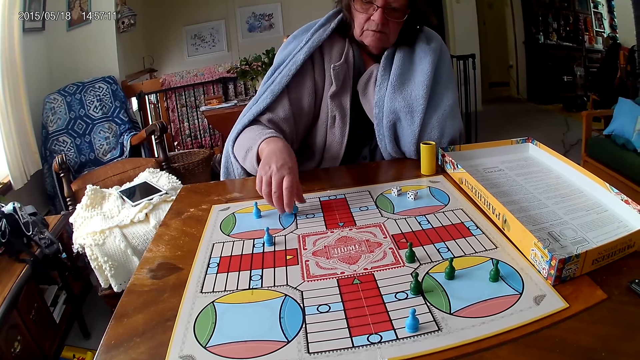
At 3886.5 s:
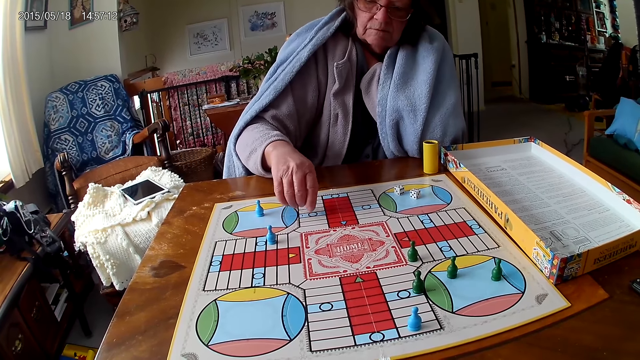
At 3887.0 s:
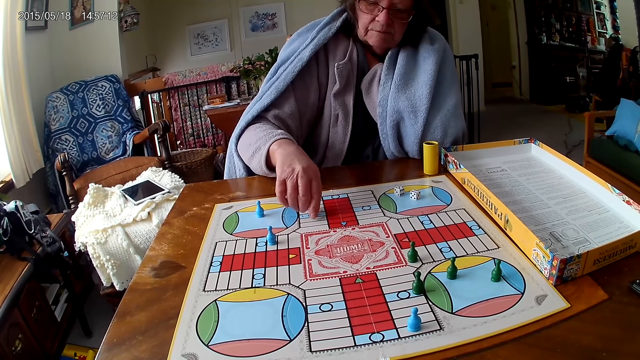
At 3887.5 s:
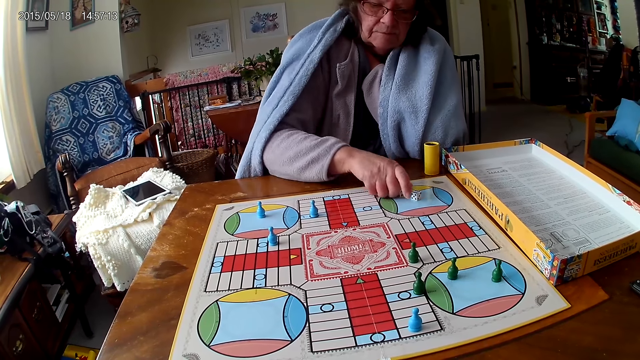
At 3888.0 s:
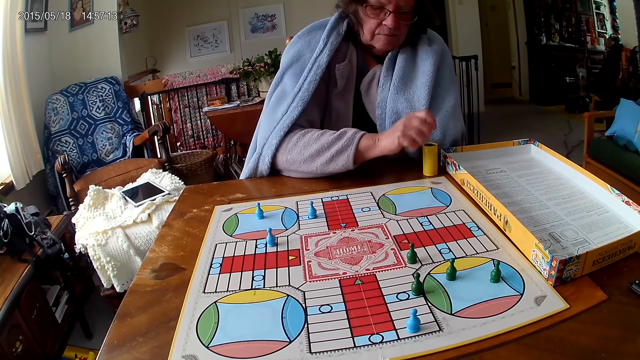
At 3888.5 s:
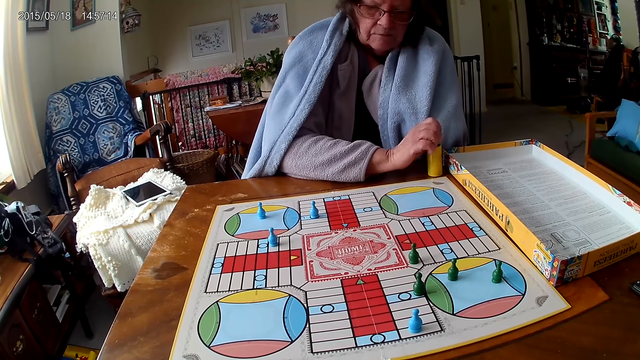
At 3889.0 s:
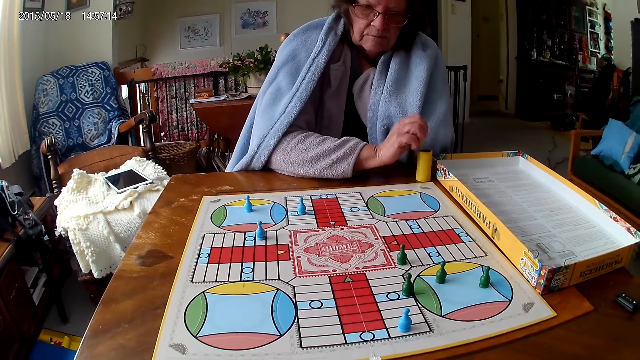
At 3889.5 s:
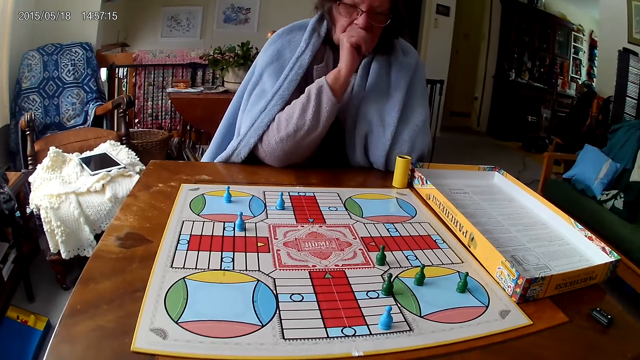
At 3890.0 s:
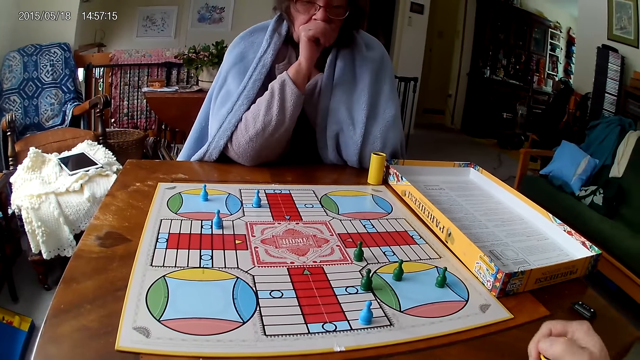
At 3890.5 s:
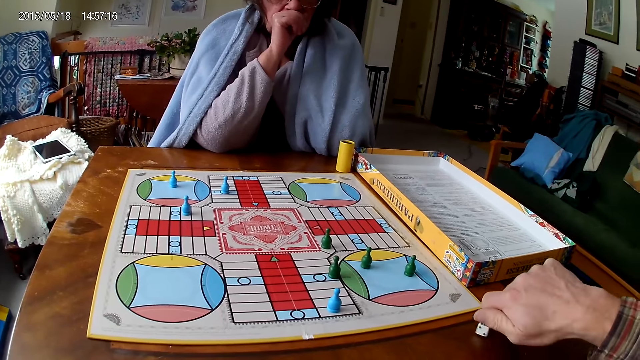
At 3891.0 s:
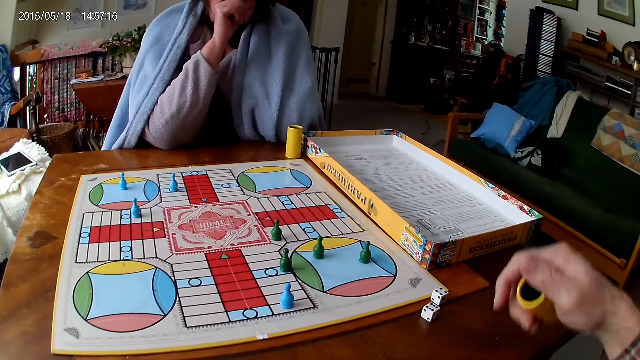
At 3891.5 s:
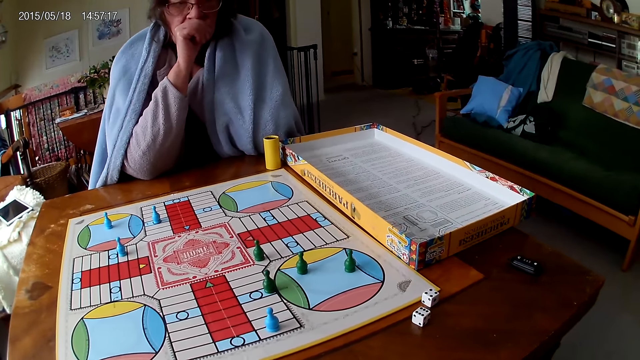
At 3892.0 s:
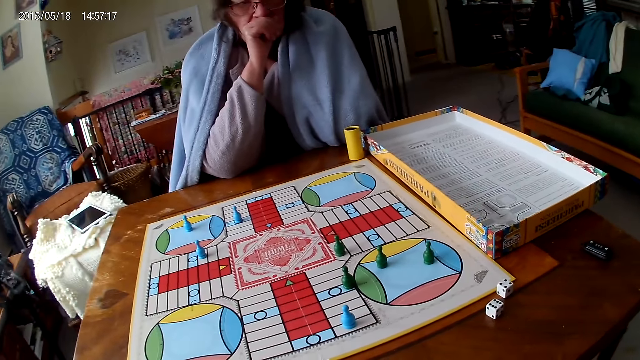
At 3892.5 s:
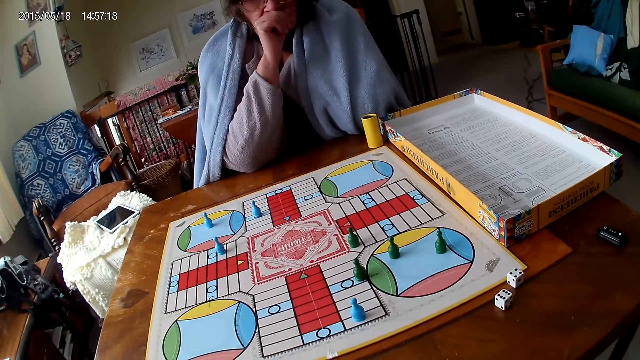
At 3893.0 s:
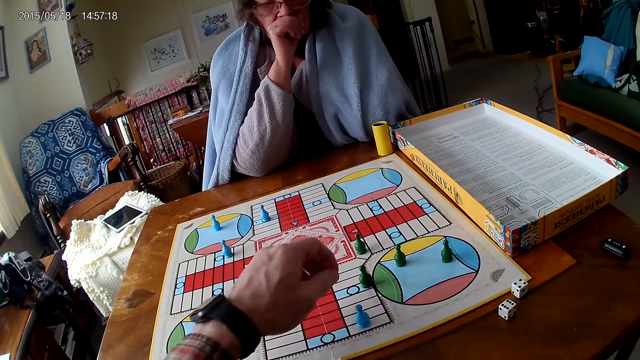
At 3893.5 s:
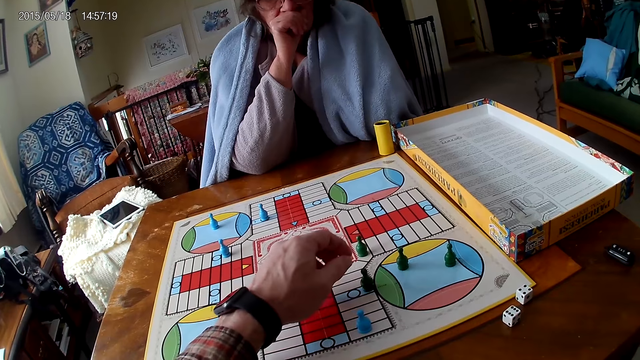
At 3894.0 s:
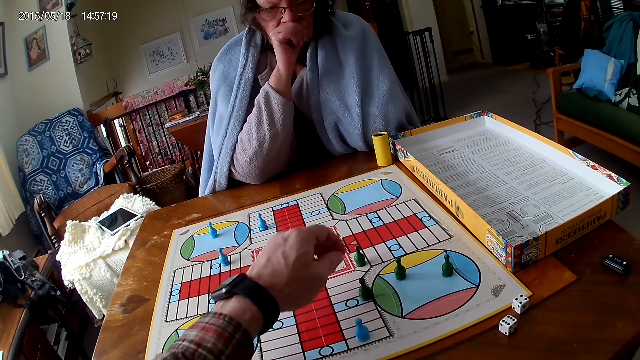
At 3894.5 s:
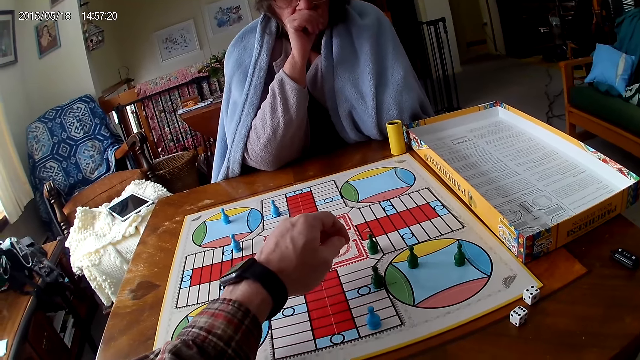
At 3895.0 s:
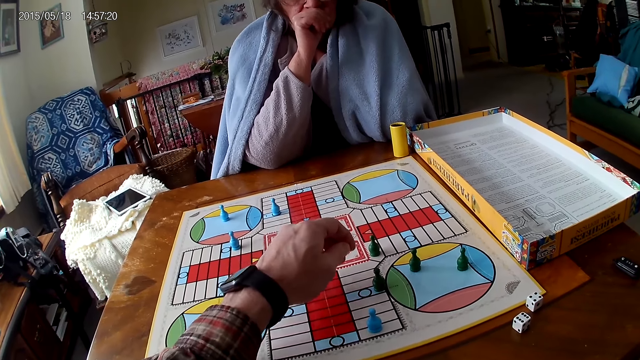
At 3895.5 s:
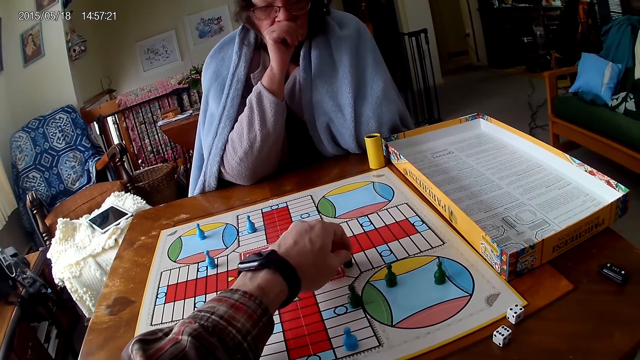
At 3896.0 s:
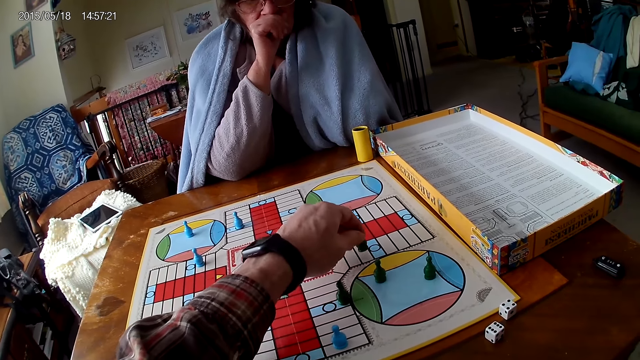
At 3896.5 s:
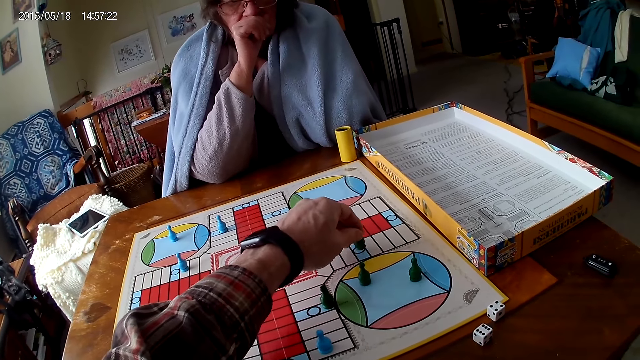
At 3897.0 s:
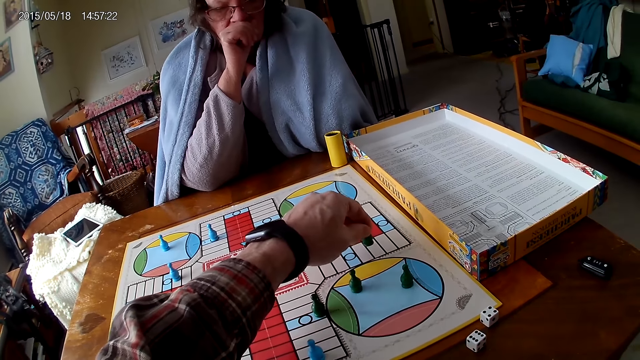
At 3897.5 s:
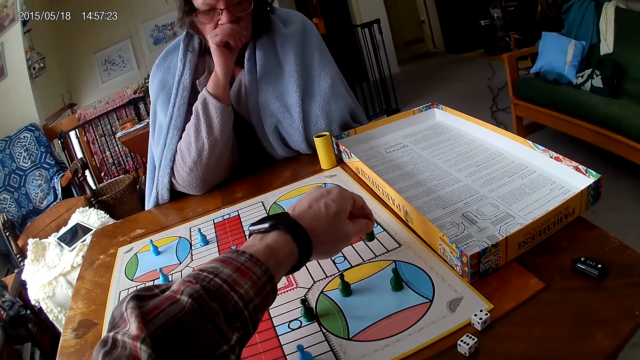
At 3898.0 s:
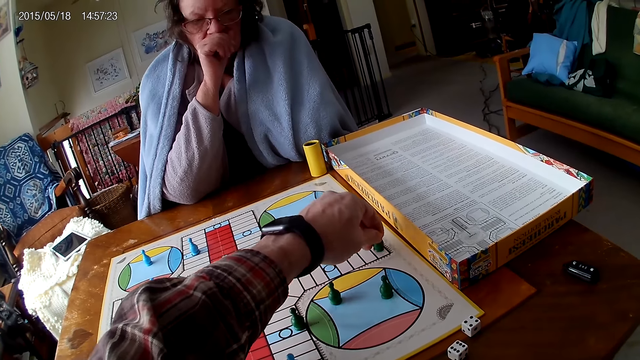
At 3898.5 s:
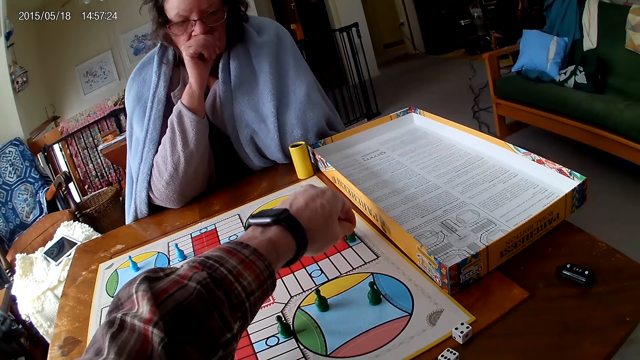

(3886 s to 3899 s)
The woman picks the ludo token on the ludo game with her right hand. The woman drops the ludo token on the ludo game with her right hand. The woman packs the ludo tokens from the ludo game on the table with her right hand. The camera wearer moves the pawn and puts the dice in the dice can. The woman puts the dice in the dice cup on the table with her right hand. The camera wearer shakes the dice cup in his right hand. He pours the dice in the dice cup on the table with his right hand and throws the dice. He moves the pawn. He counts the tiles on the ludo game on the table with ludo tokens in his right hand.

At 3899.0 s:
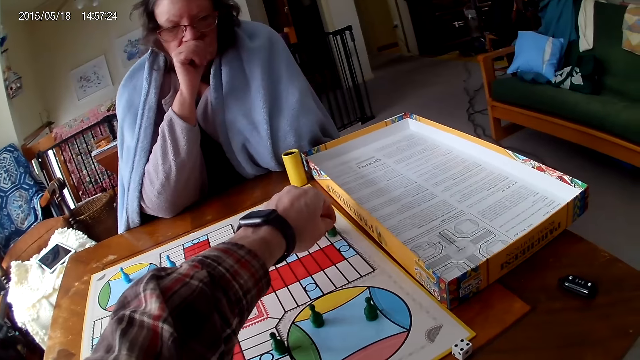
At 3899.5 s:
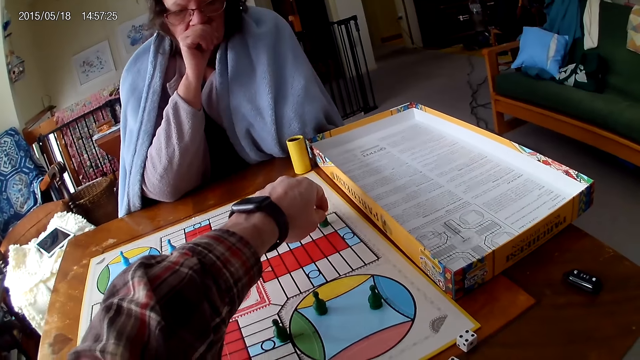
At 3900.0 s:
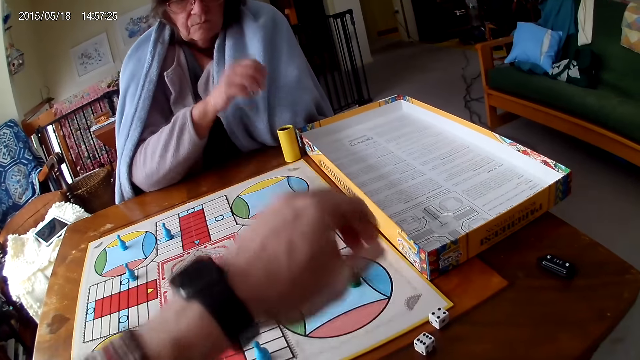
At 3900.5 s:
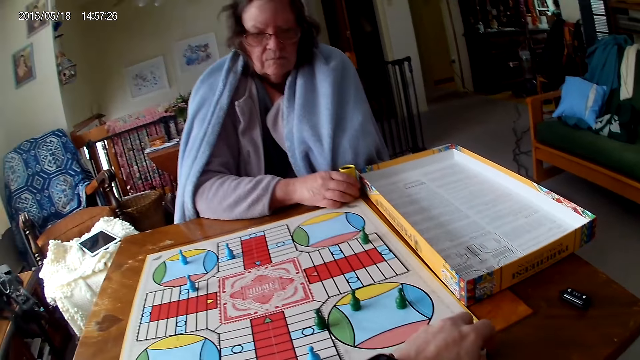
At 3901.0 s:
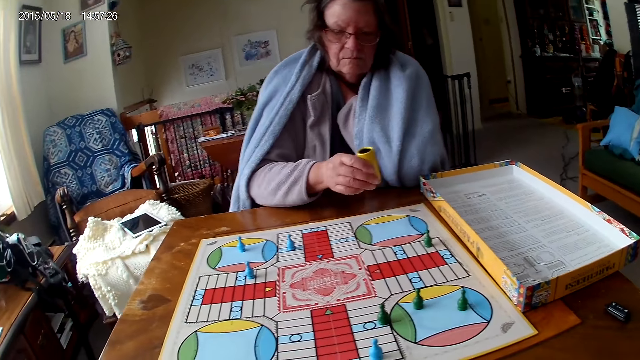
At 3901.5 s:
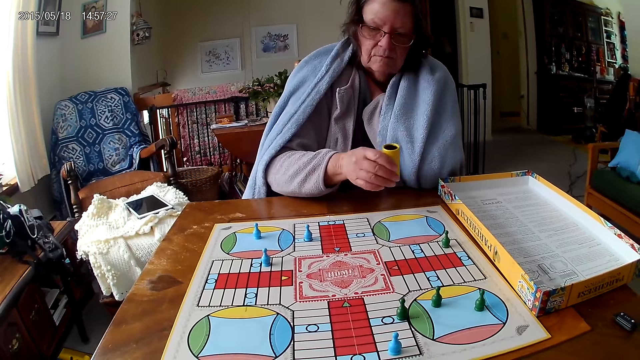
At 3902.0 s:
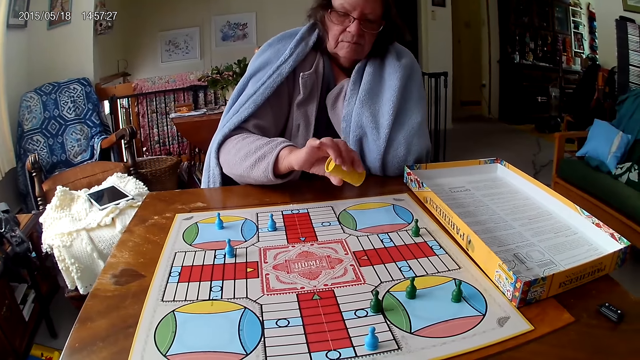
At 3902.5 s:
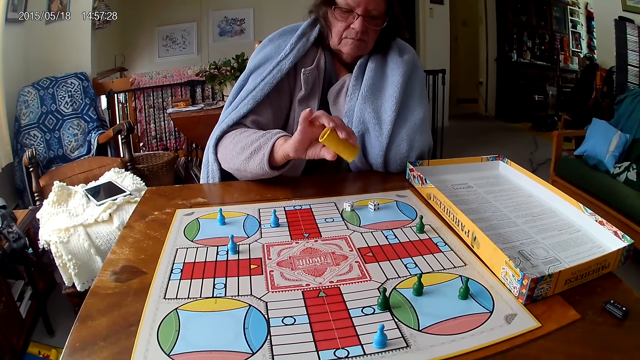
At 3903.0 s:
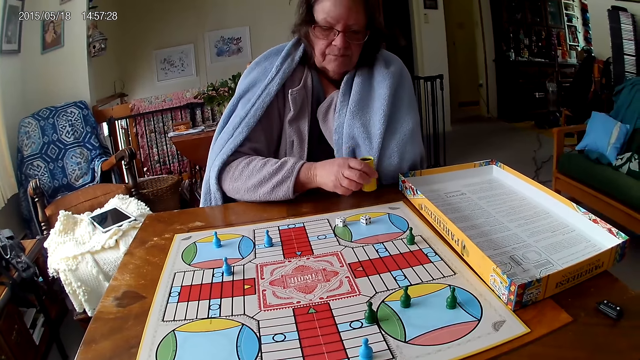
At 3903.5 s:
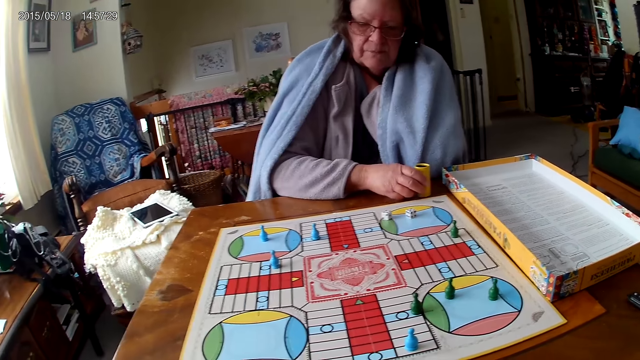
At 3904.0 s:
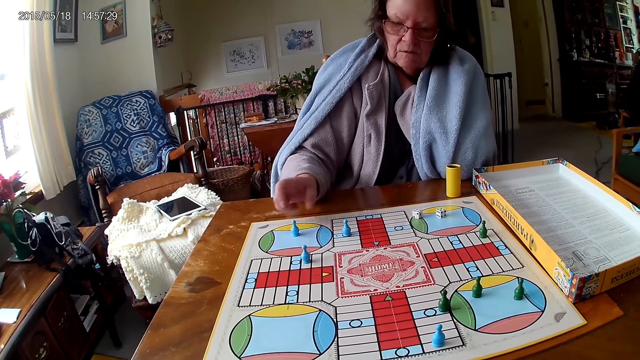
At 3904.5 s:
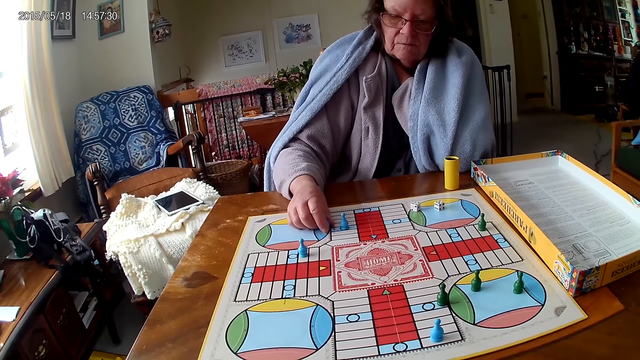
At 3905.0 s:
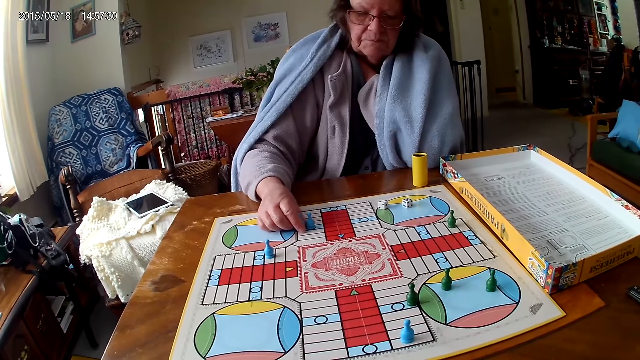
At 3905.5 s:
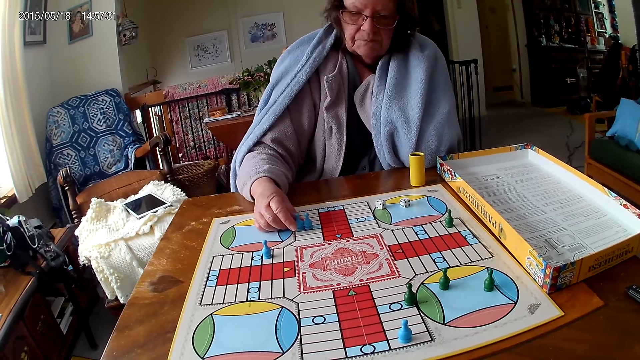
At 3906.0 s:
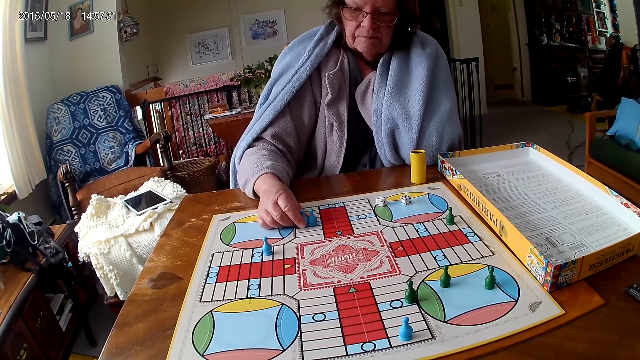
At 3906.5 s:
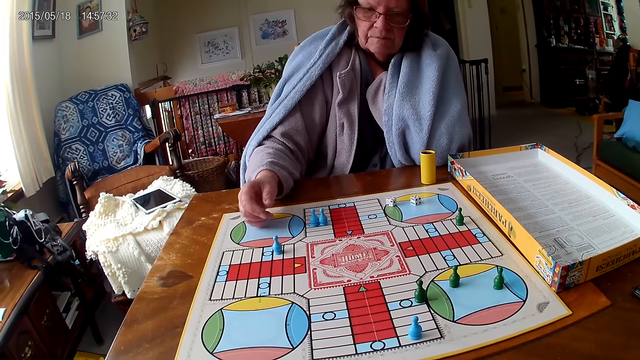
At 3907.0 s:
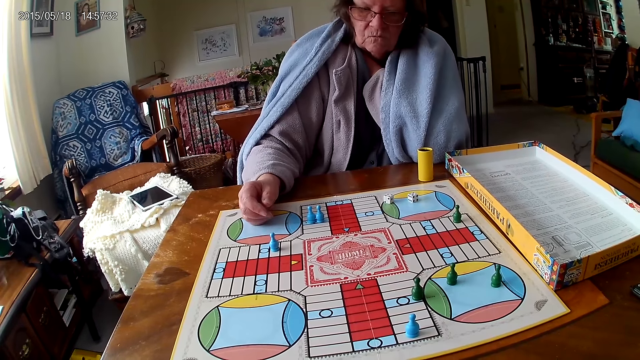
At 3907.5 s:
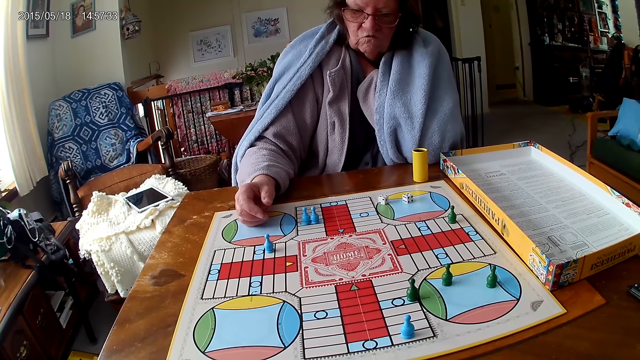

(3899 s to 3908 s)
The woman picks the dice cup from the table with her right hand. The woman touches the dice can. The woman shakes the dice cup in her right hand. The woman pours the dice in the dice cup on the ludo game with her right hand and throws the dice on the board. The woman drops the dice cup on the table with her right hand. The woman moves the ludo token on the ludo game with her right hand.
